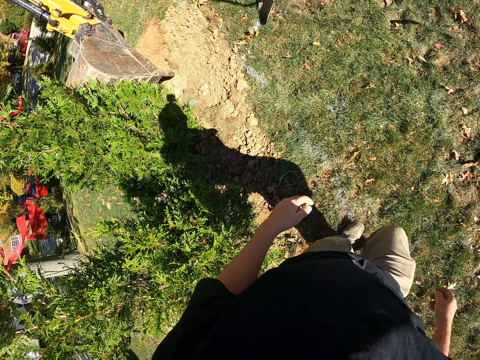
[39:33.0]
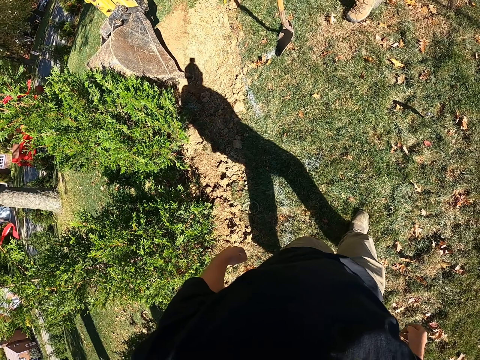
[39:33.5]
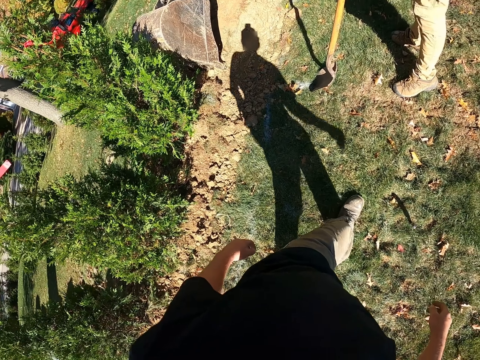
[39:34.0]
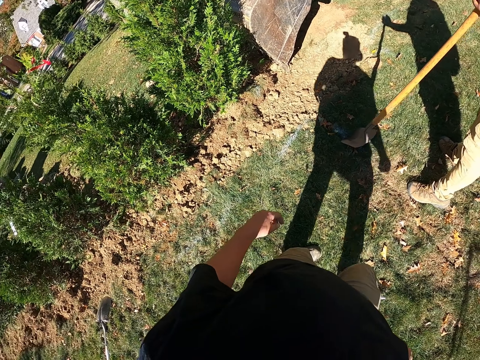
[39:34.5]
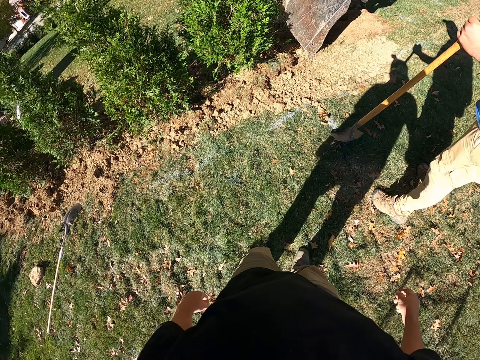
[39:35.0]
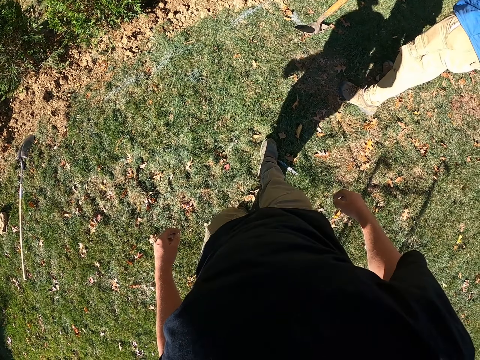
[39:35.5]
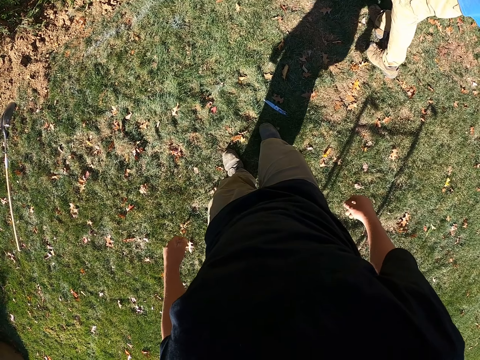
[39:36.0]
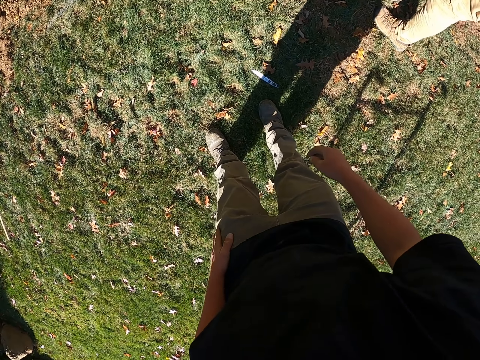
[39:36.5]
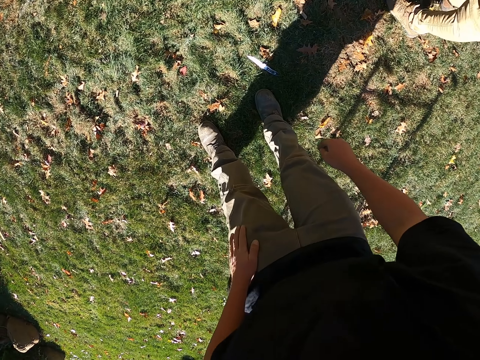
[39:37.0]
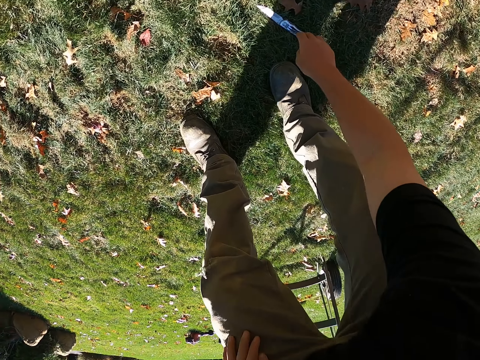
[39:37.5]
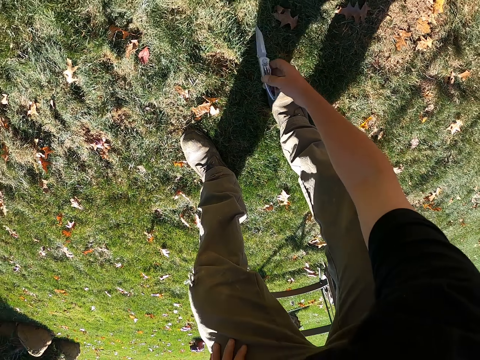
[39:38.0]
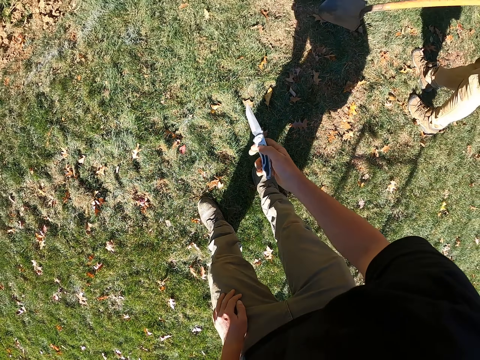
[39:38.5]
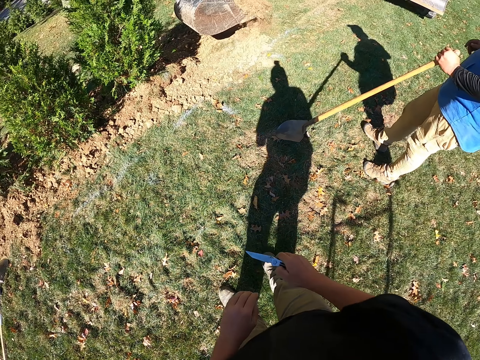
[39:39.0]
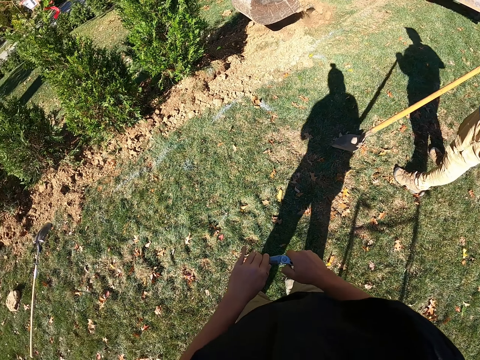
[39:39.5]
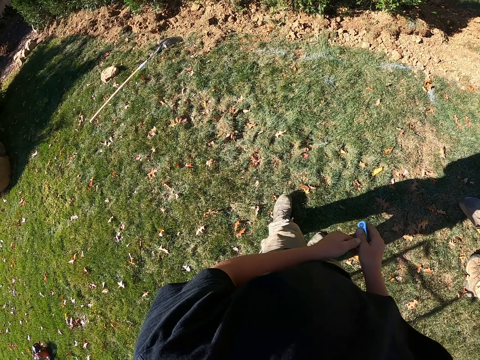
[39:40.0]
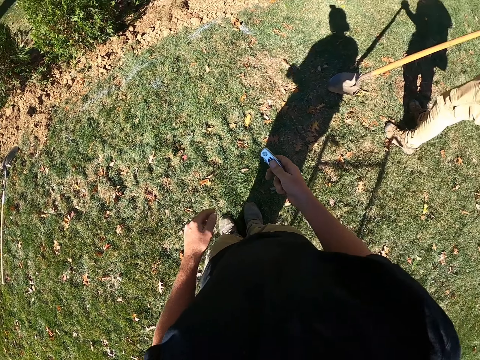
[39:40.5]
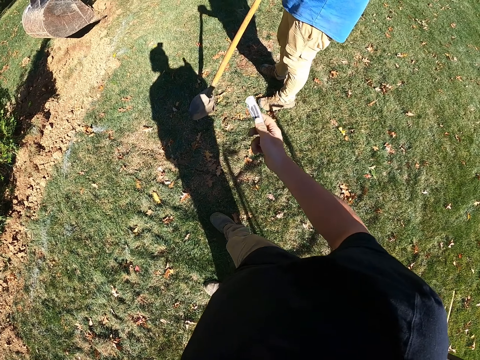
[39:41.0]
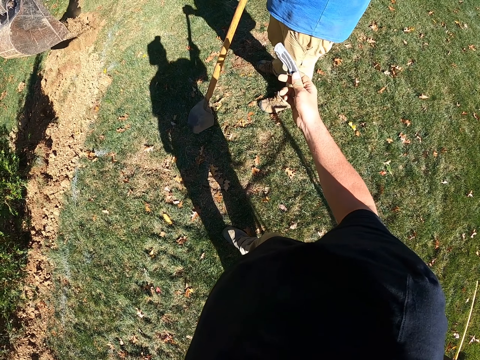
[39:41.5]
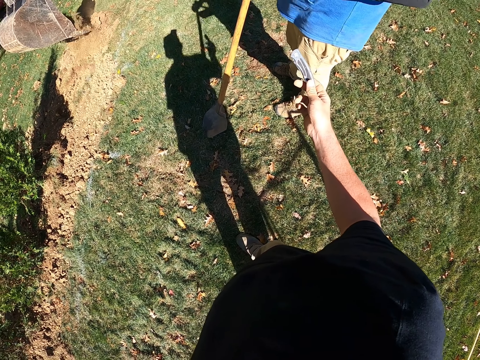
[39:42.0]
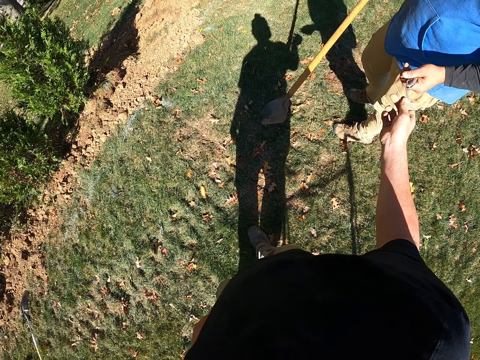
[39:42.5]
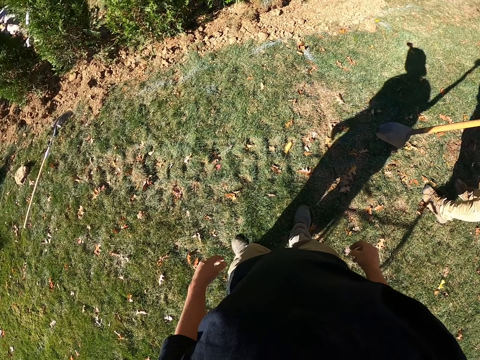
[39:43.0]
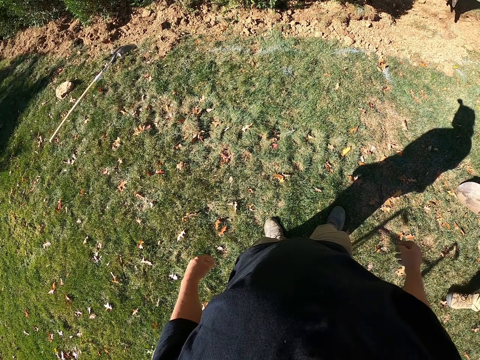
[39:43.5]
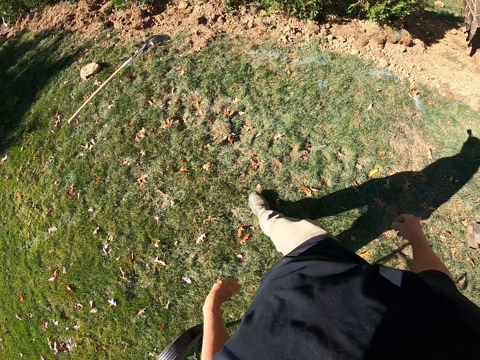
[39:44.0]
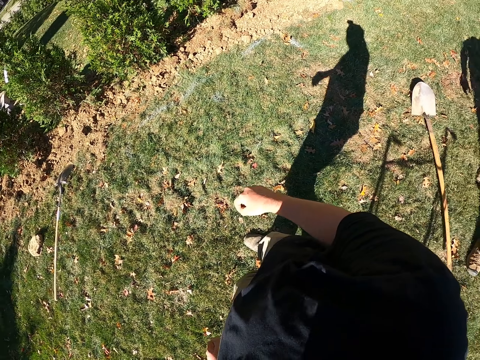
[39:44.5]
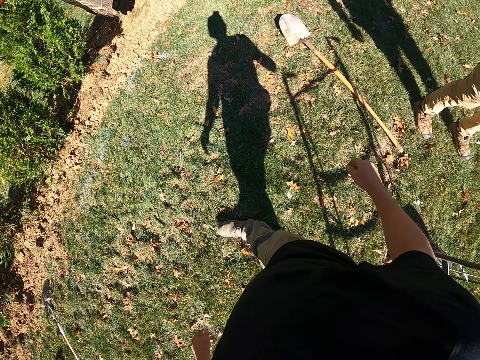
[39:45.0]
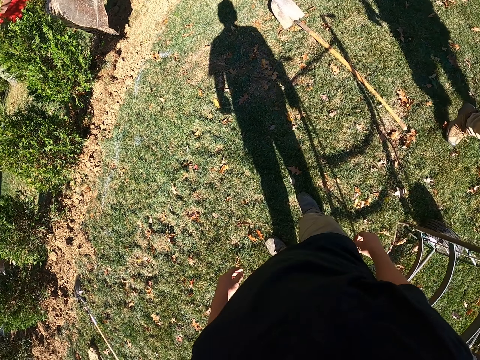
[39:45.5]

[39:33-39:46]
The camera wearer picks up the pocket knife or utility knife from the ground. They fold the utility knife. They give the pocket knife to a man.

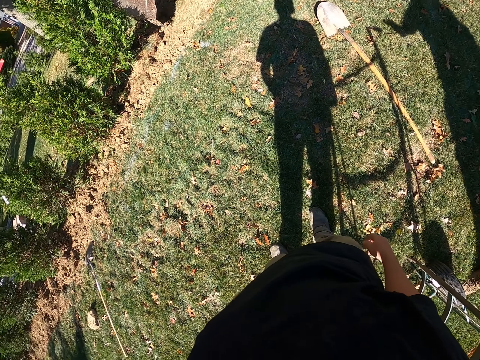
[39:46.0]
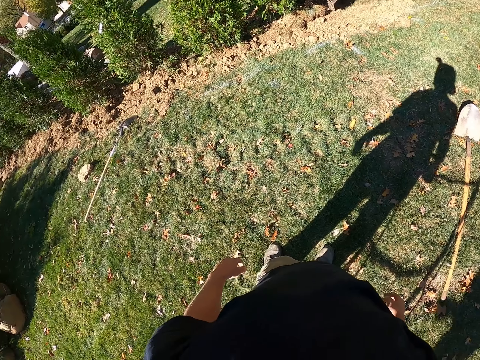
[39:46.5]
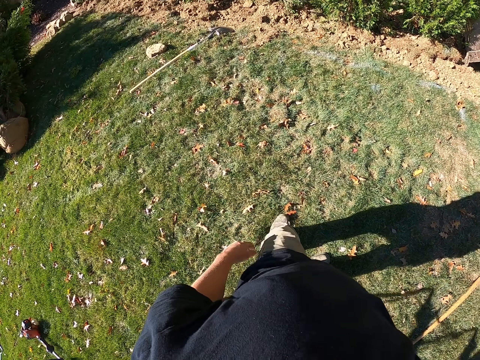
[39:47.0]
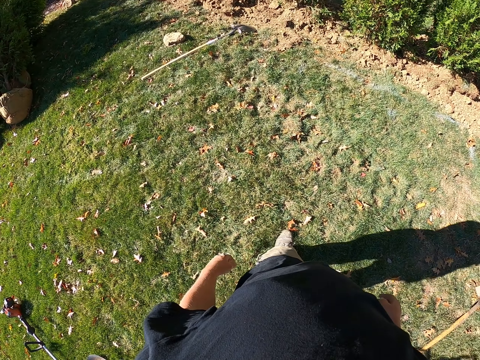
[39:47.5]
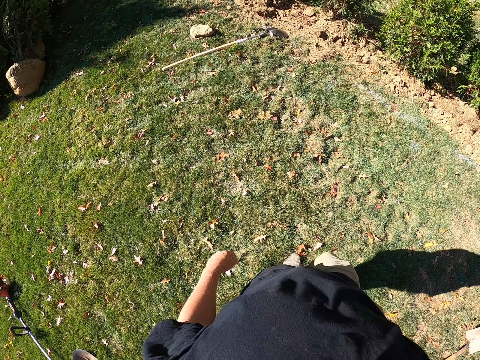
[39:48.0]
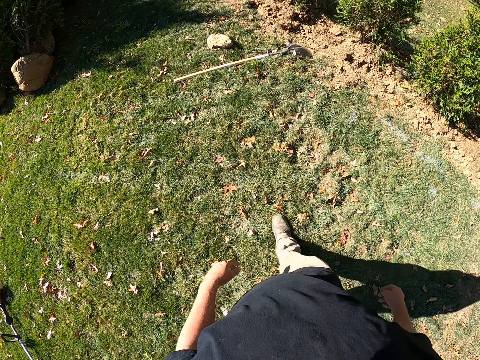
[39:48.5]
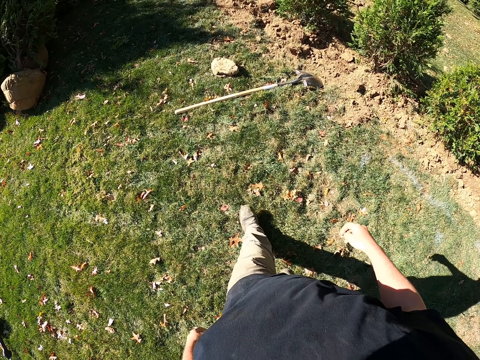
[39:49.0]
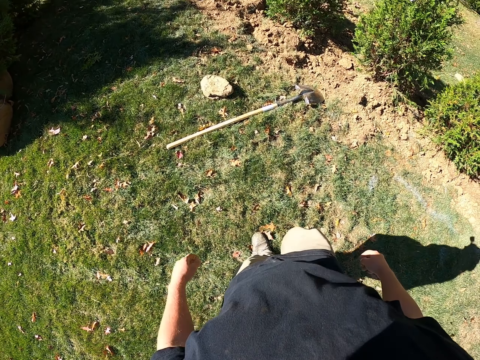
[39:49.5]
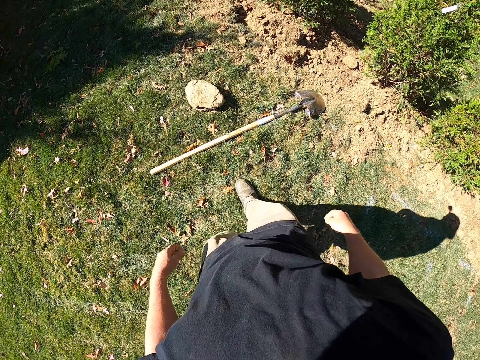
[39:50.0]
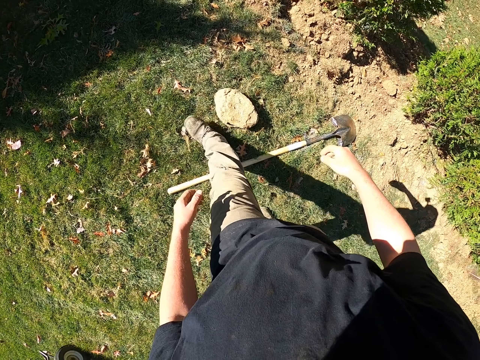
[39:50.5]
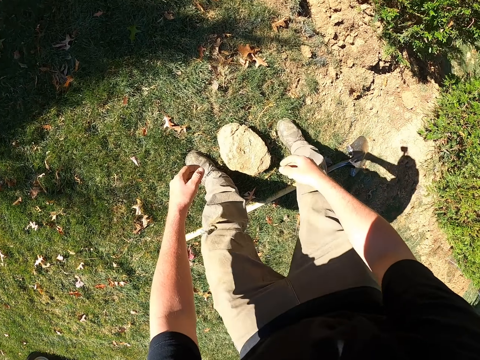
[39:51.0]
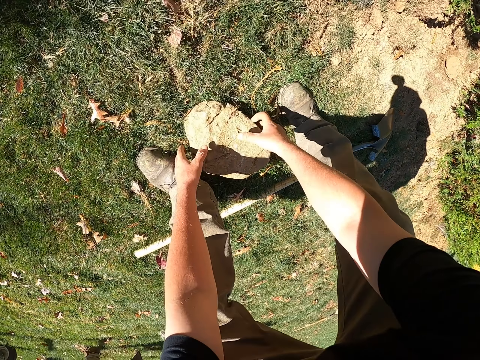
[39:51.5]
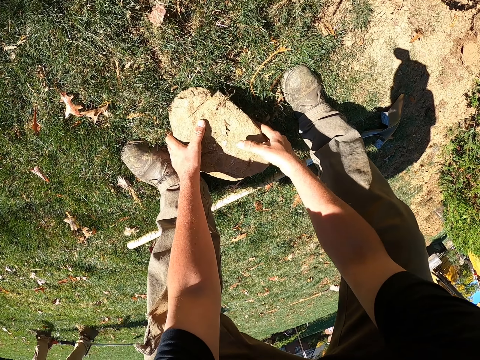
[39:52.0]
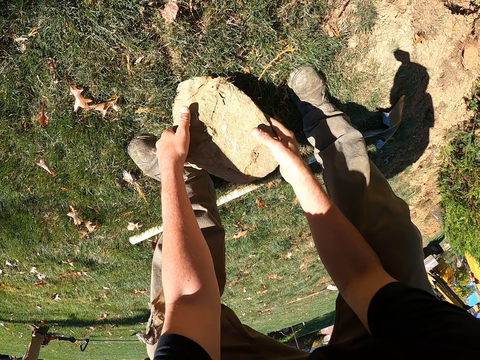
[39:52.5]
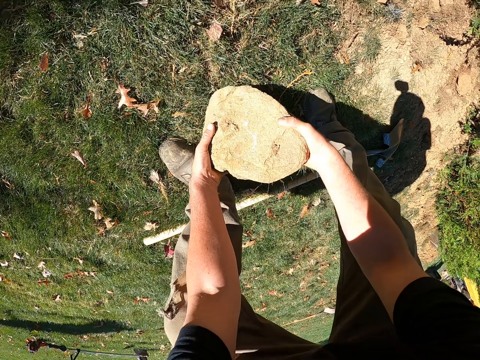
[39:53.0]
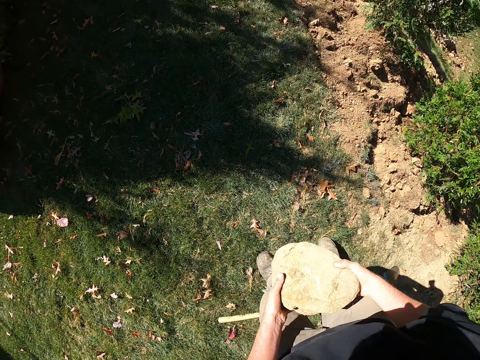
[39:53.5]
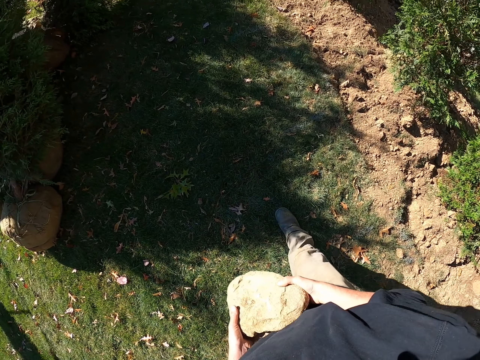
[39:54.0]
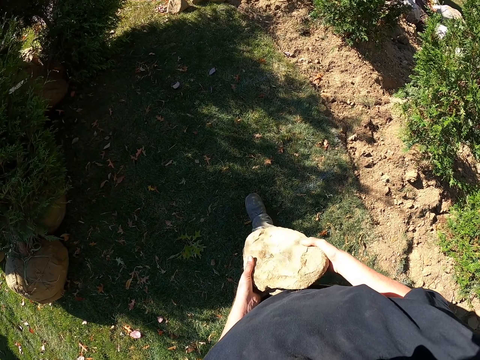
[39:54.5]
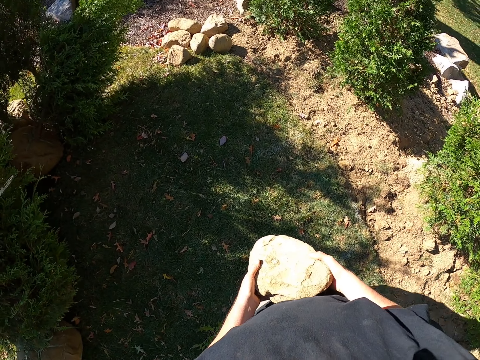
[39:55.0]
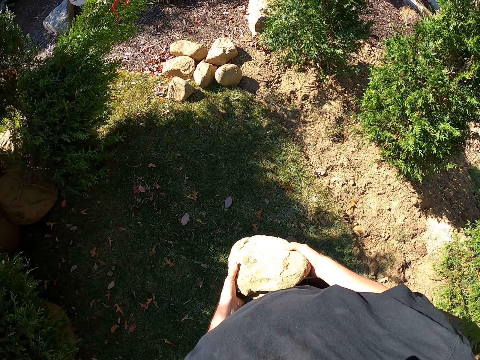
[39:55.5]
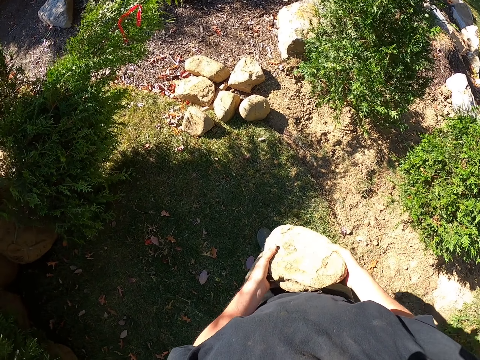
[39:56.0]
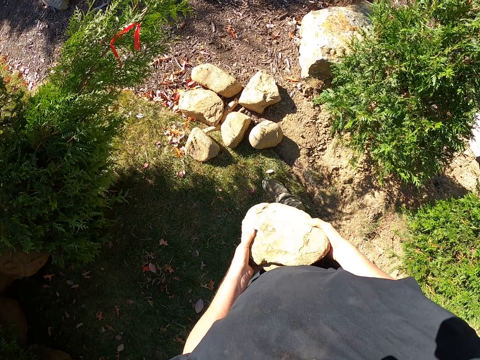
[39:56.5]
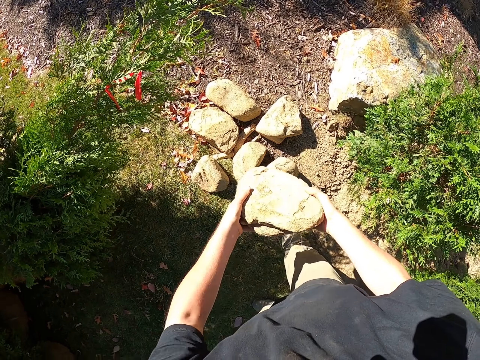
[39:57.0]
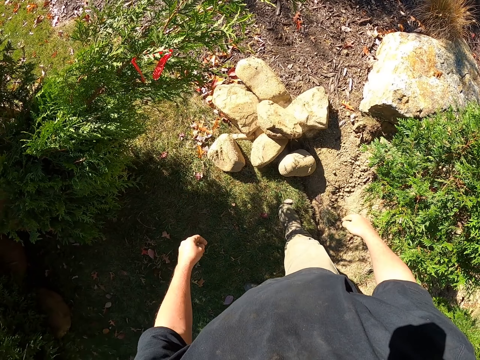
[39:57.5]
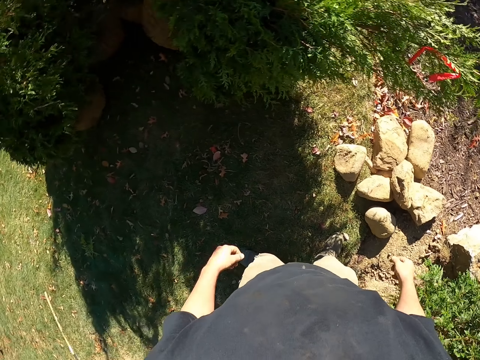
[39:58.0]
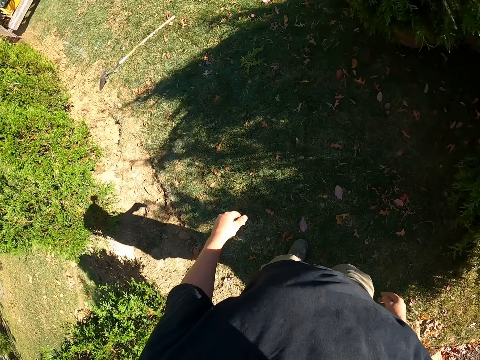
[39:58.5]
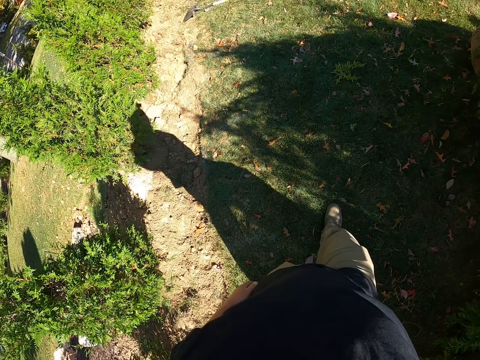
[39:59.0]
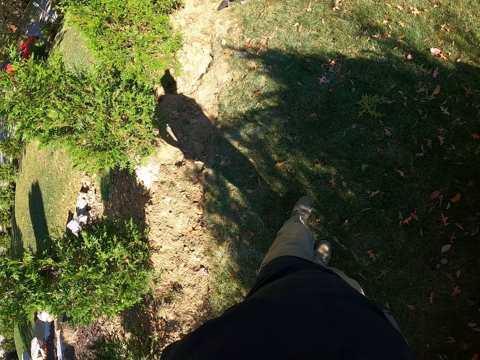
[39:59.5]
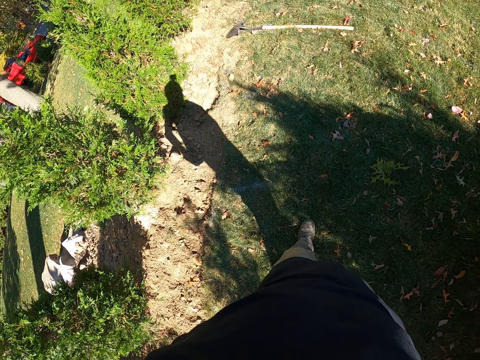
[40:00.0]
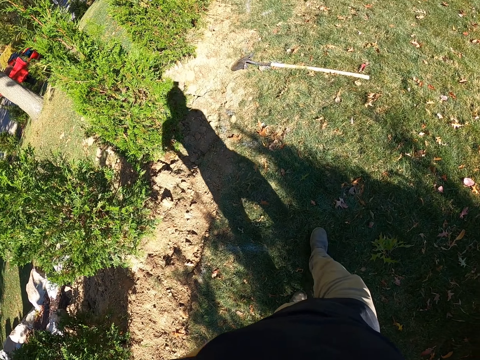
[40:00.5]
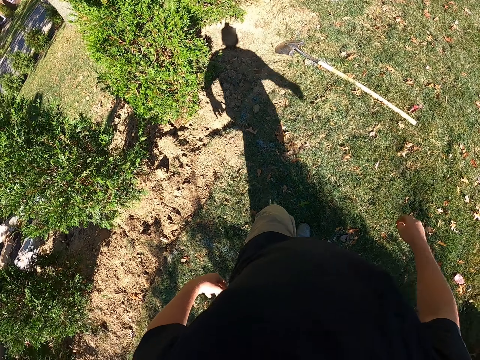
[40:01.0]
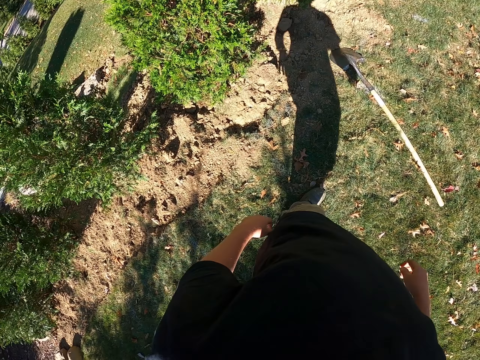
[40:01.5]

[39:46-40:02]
The camera wearer looks around the field. They walk around the field. They pick up the soil clod. They walk around the field. They put the soil clod aside. They walk around the field.
